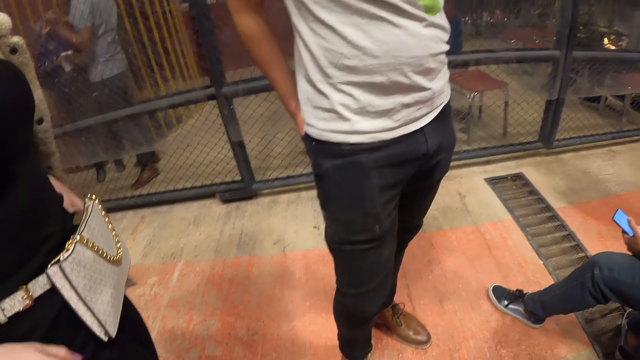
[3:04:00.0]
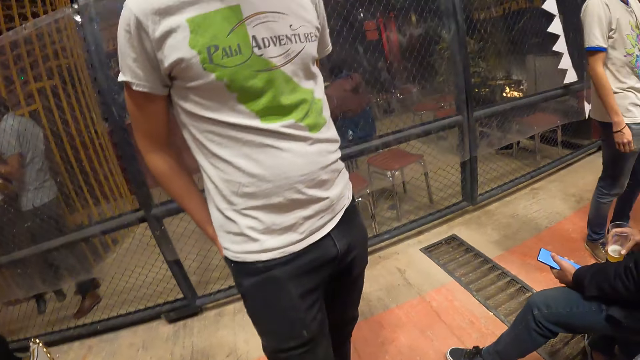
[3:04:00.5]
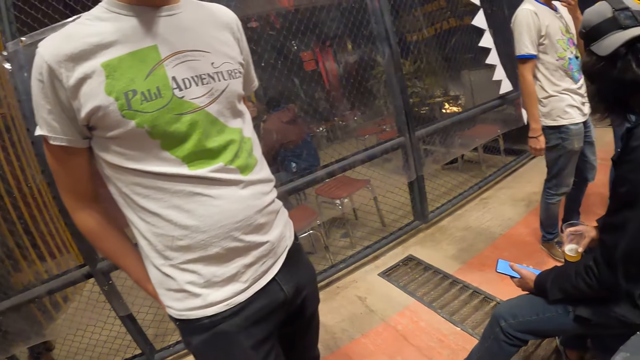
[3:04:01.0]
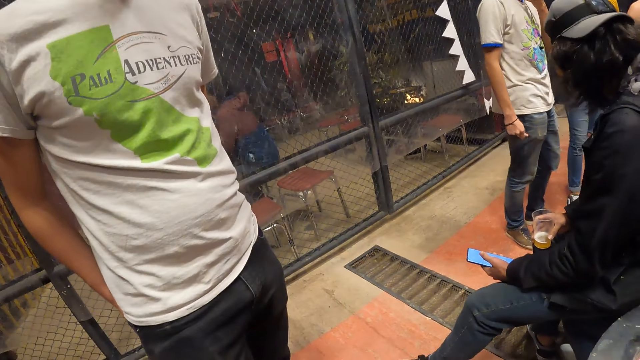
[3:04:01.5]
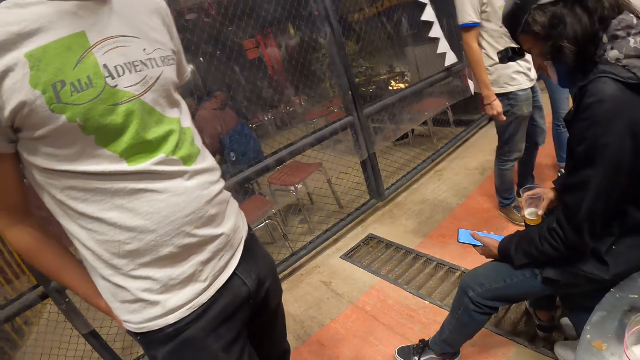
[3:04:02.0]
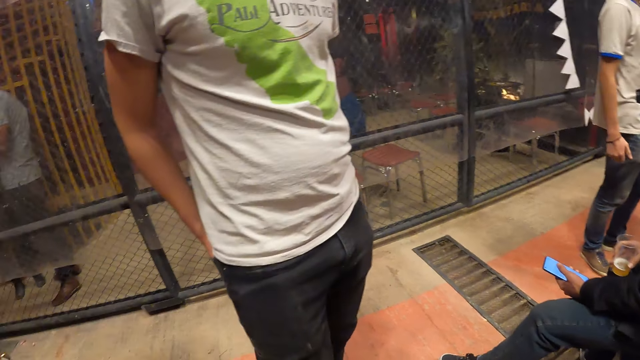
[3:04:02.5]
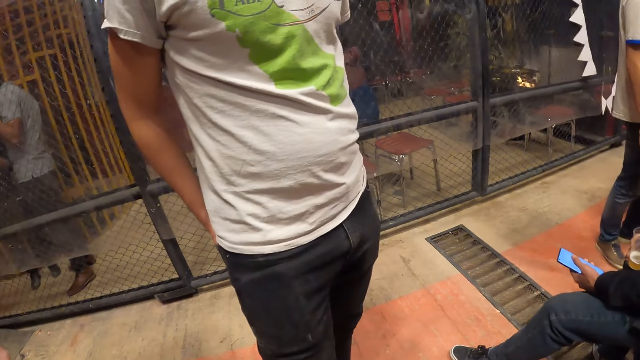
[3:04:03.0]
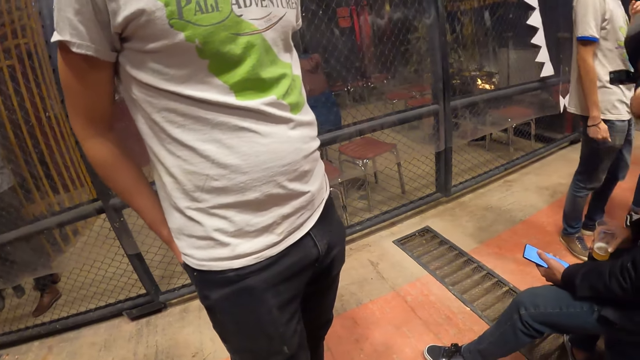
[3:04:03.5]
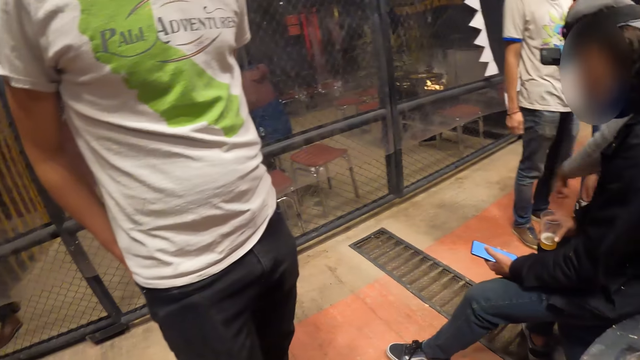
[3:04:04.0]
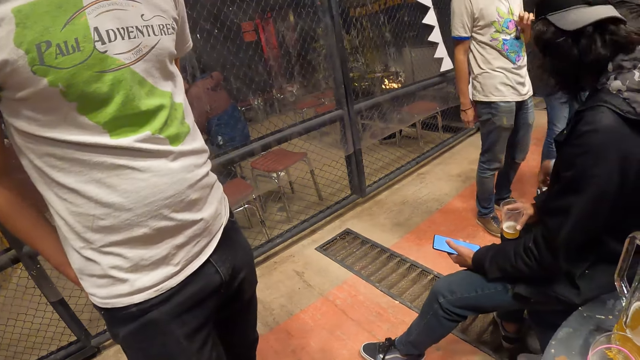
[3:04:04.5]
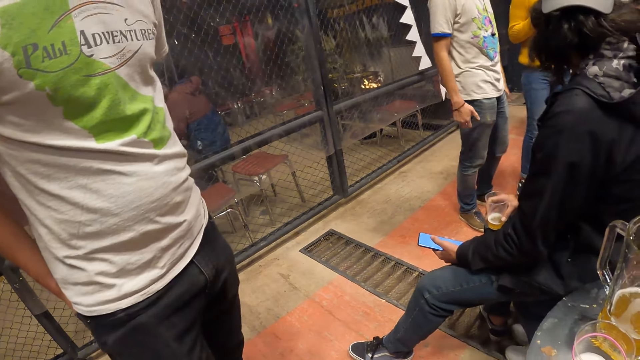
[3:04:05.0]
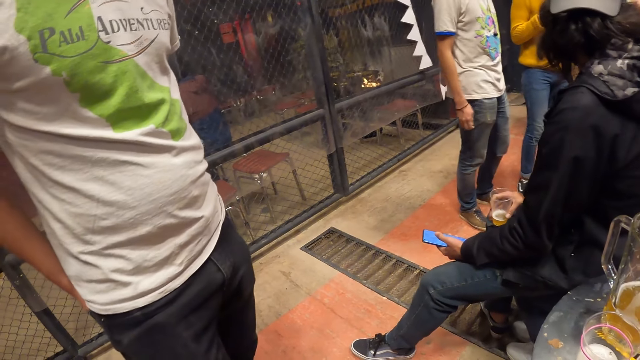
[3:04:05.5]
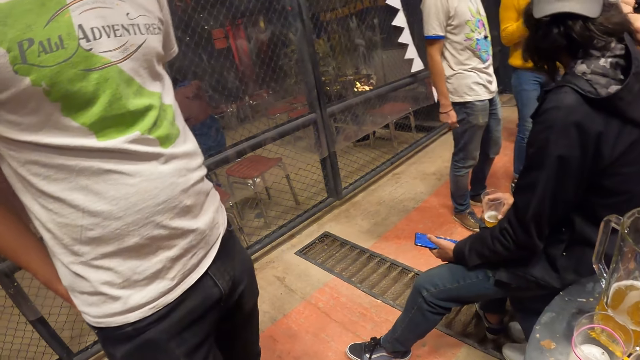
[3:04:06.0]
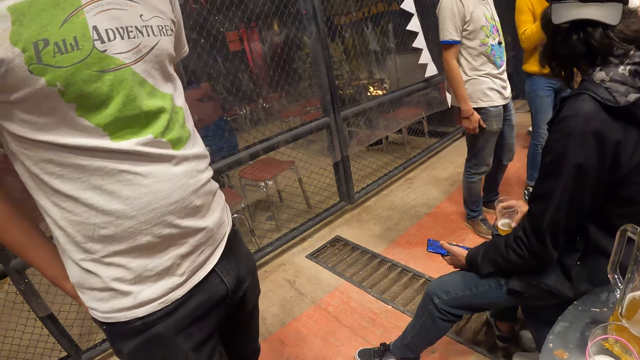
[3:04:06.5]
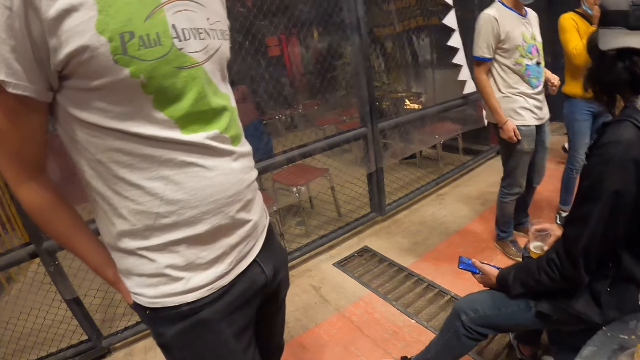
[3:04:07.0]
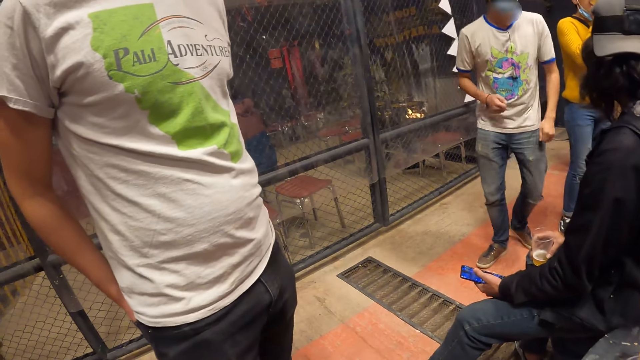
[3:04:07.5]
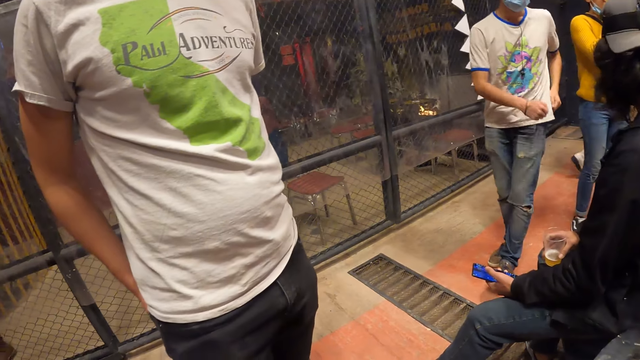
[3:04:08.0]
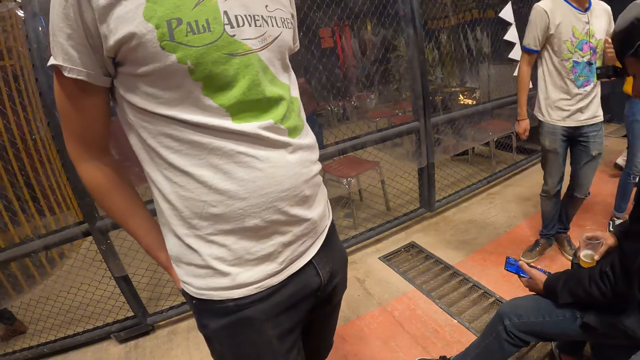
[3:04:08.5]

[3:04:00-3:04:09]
The camera wearer looks around the pub.

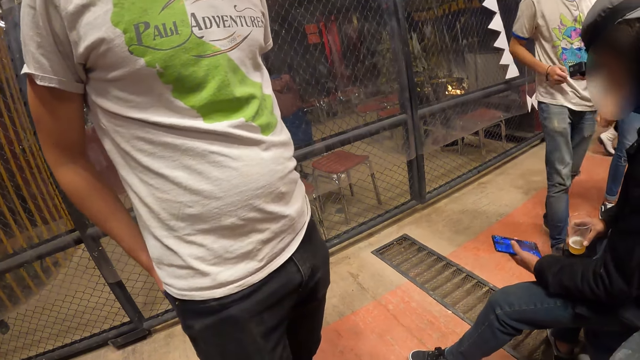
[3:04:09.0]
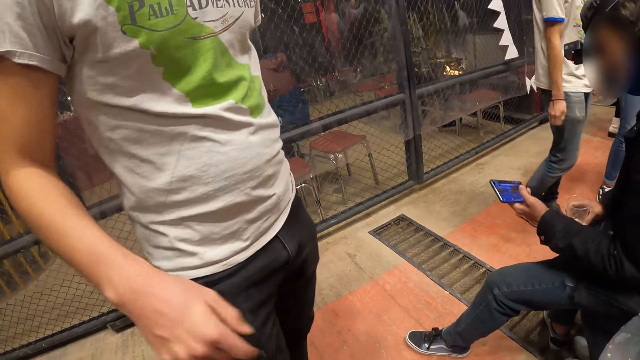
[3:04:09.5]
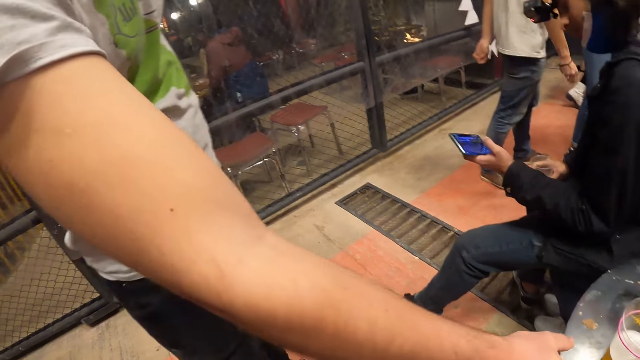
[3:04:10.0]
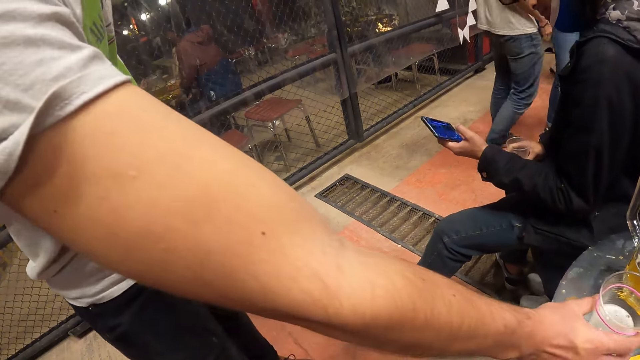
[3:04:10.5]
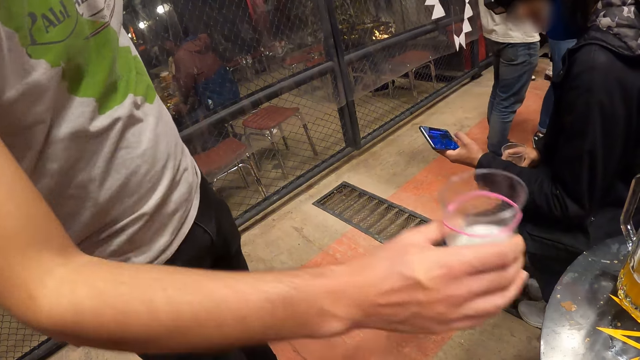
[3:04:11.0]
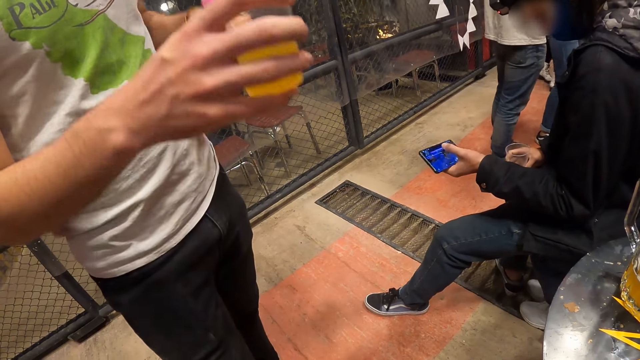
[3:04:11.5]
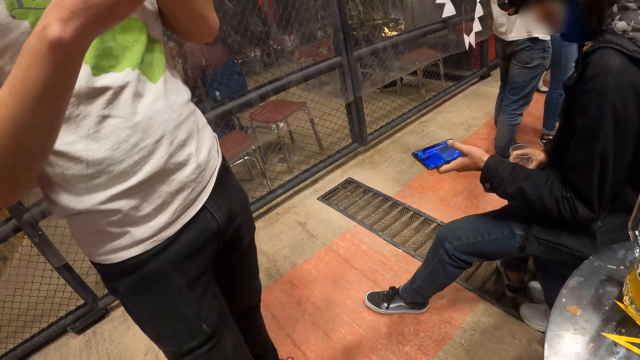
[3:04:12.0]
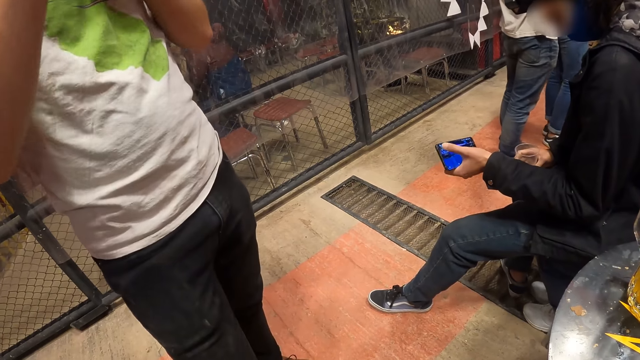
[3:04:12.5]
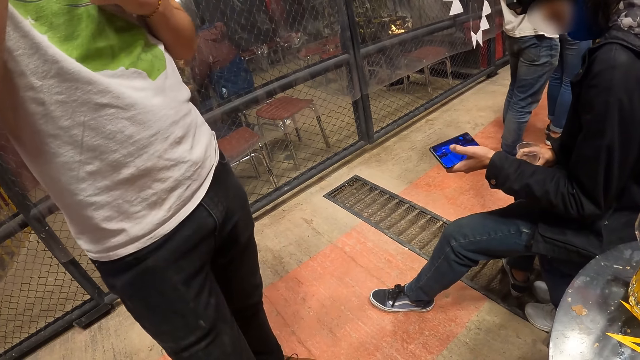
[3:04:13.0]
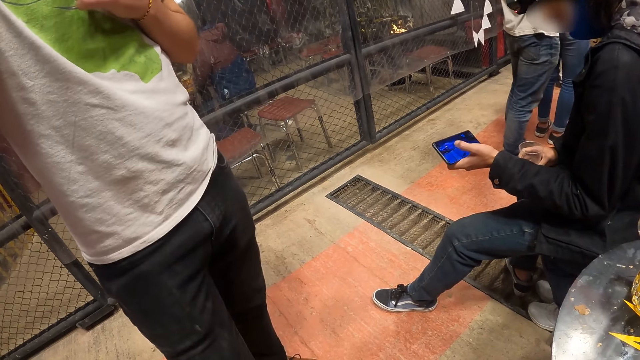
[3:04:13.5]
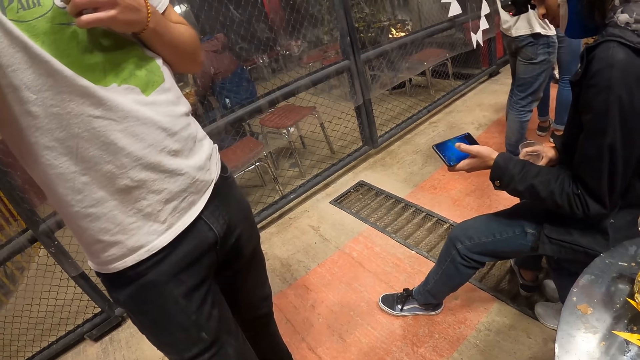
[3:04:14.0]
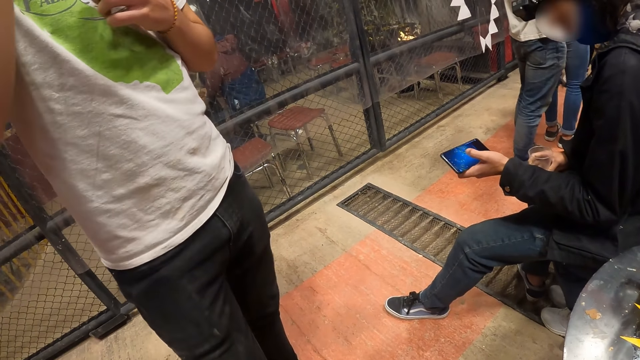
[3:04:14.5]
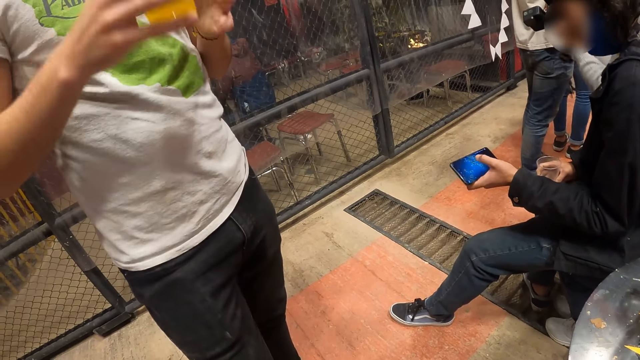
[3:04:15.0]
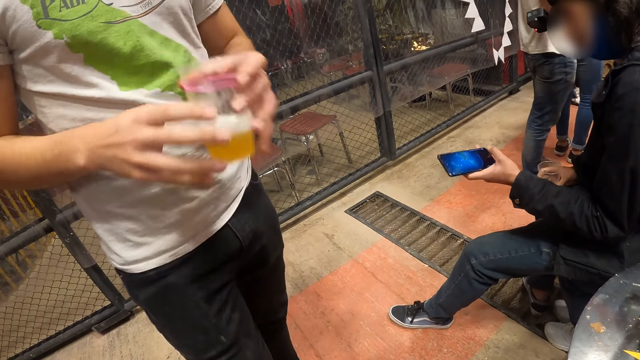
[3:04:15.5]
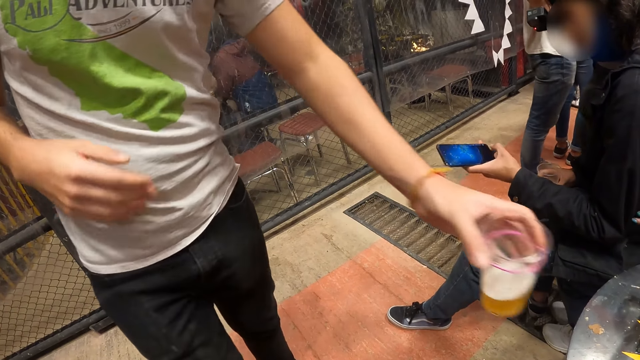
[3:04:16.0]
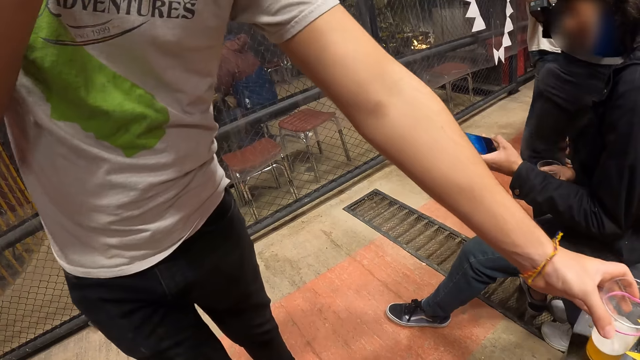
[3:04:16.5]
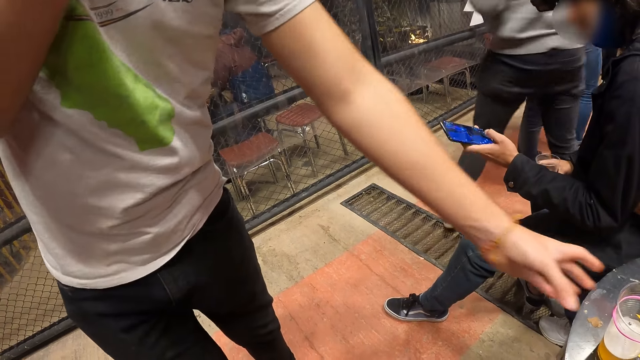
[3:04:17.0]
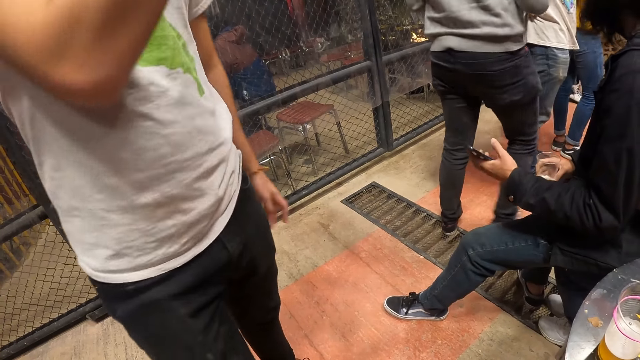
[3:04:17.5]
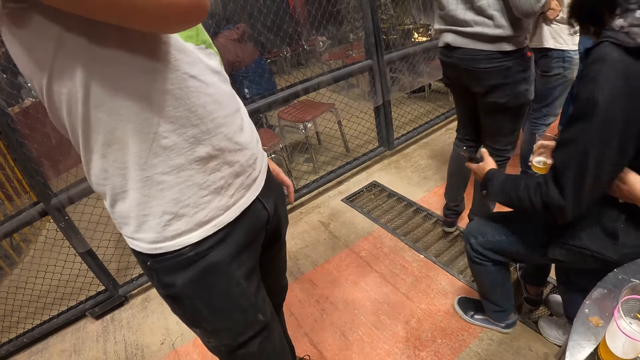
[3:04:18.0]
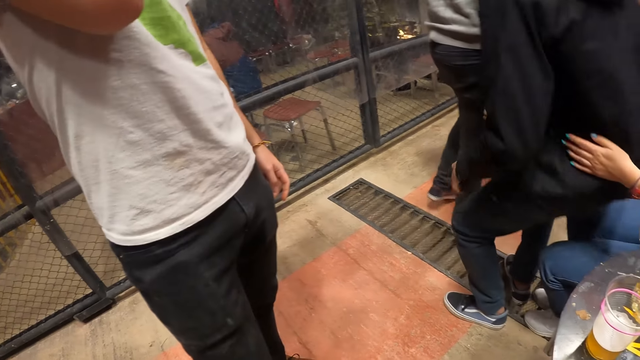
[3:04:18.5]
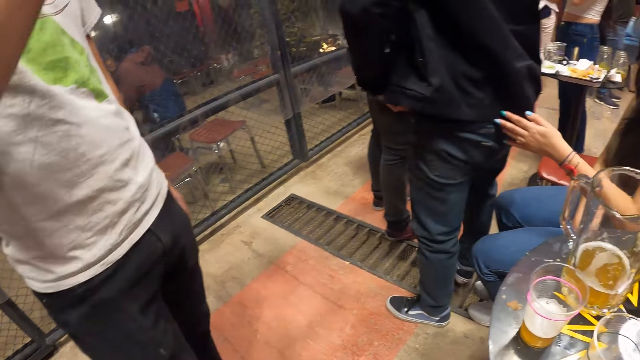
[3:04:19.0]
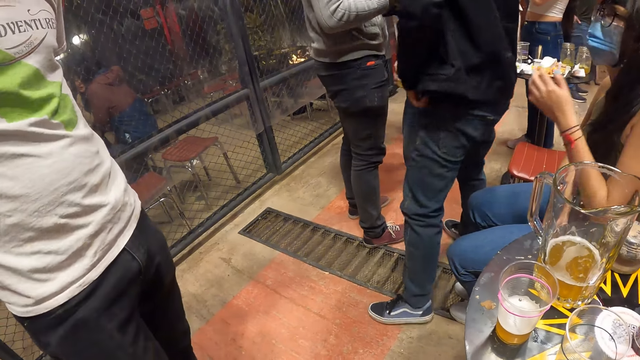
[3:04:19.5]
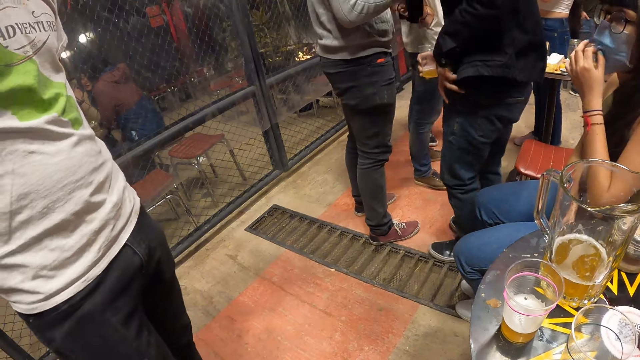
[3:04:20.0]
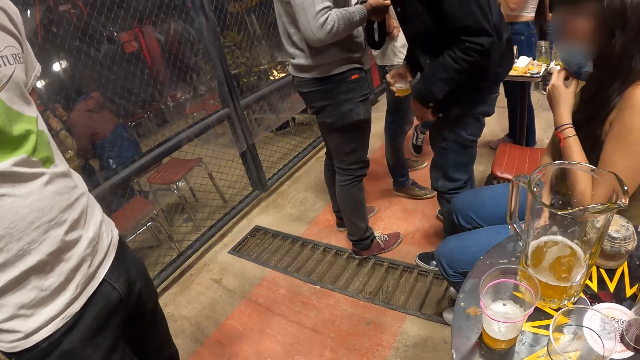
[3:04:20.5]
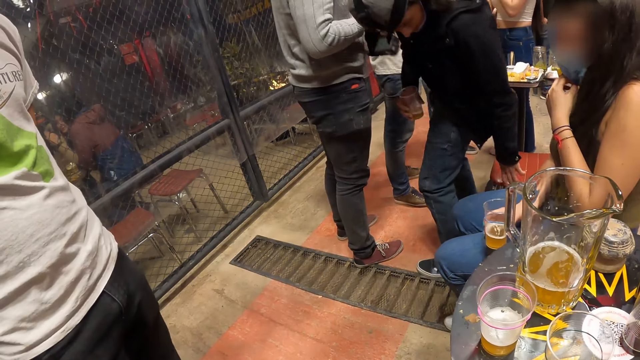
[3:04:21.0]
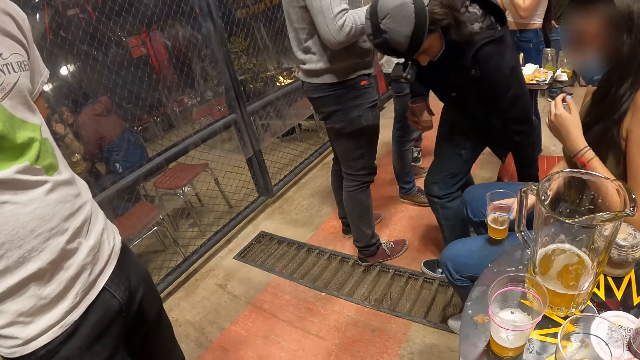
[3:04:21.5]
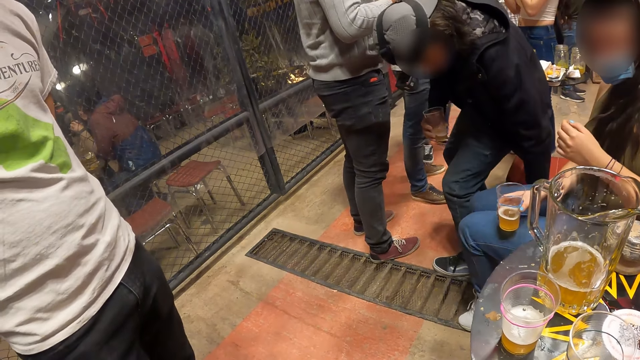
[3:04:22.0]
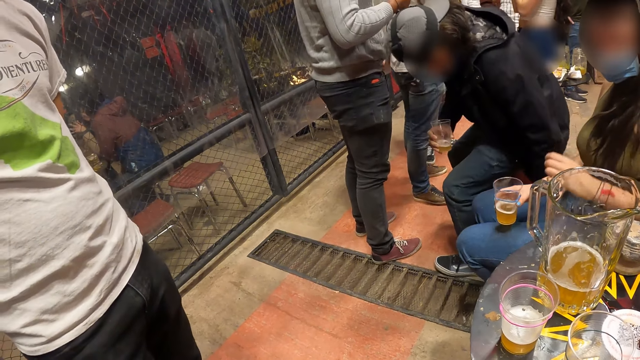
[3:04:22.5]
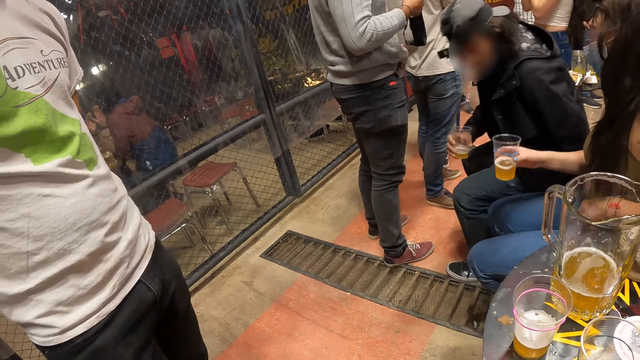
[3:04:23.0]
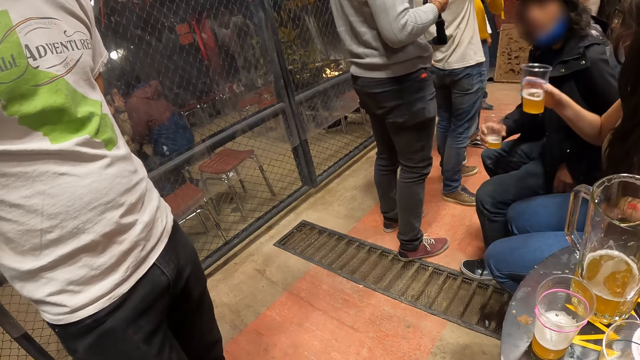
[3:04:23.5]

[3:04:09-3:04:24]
A man picks up the glass of juice with his right hand. The man drinks from the glass of juice in his right hand. The man drops the glass of juice with his right hand. Another man keeps the phone in his left hand in his left pocket. A woman adjusts a nose mask on her face with her left hand. The other man adjusts a chair with his left hand and sits on the chair.
